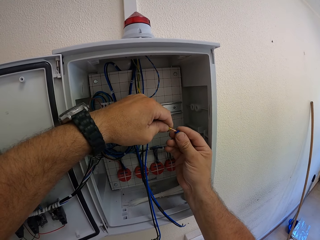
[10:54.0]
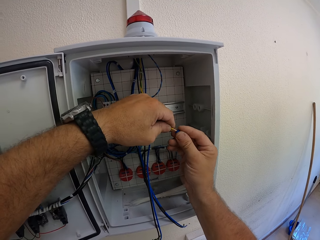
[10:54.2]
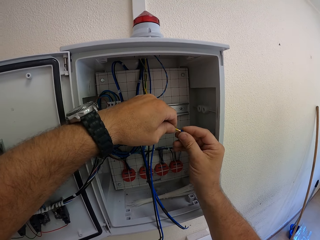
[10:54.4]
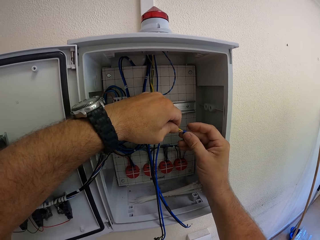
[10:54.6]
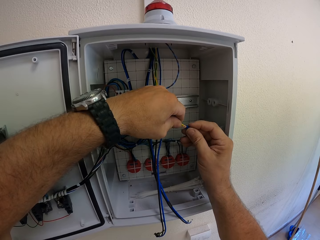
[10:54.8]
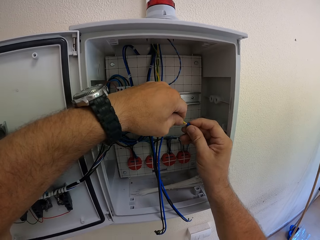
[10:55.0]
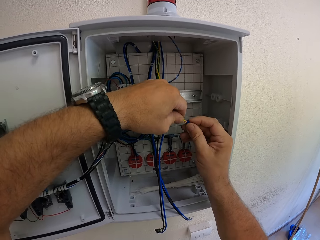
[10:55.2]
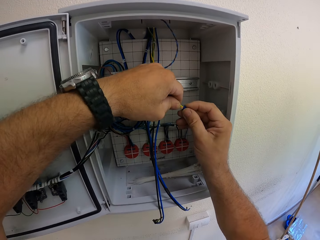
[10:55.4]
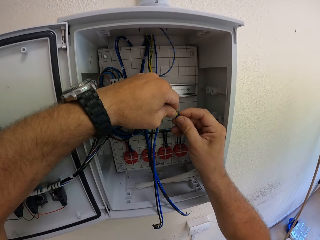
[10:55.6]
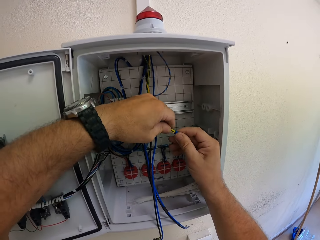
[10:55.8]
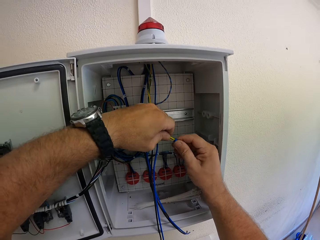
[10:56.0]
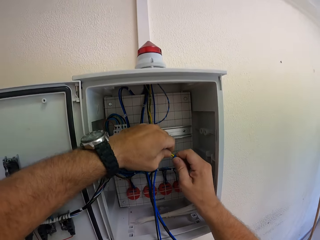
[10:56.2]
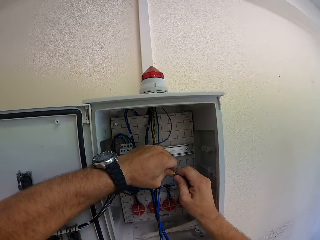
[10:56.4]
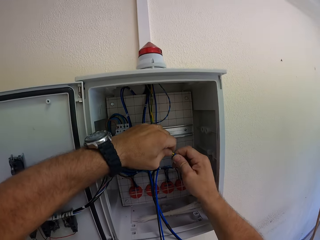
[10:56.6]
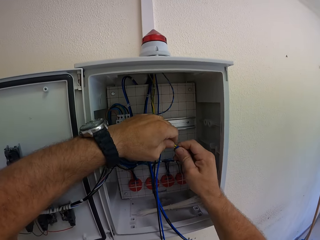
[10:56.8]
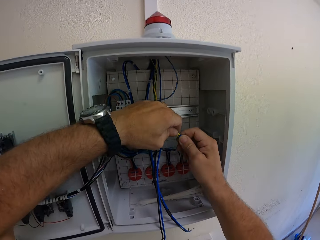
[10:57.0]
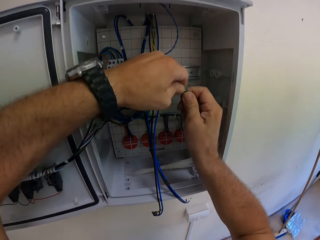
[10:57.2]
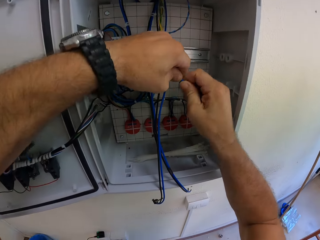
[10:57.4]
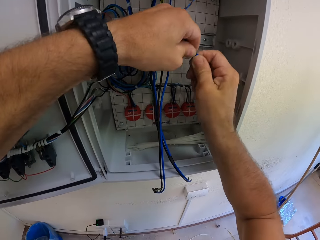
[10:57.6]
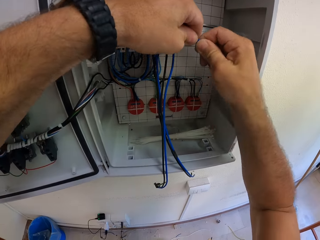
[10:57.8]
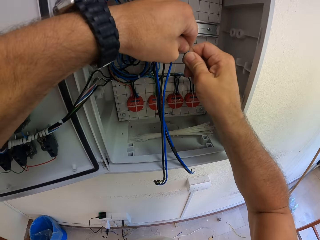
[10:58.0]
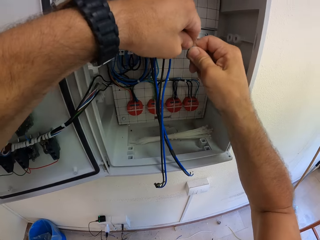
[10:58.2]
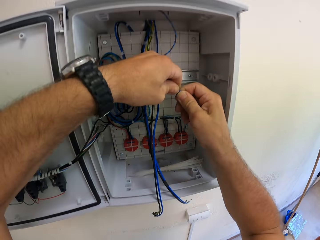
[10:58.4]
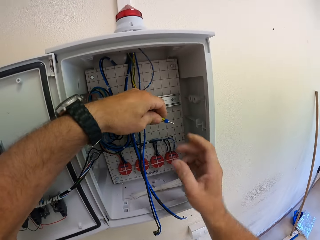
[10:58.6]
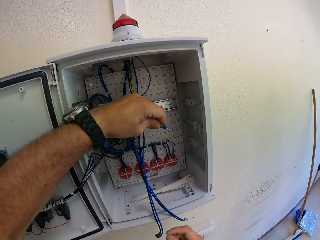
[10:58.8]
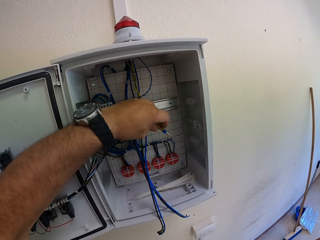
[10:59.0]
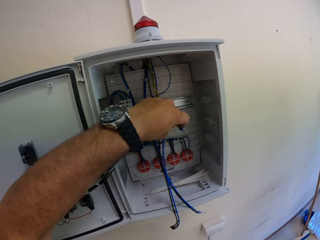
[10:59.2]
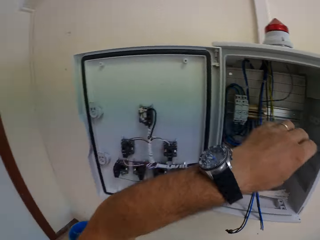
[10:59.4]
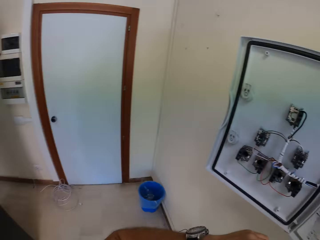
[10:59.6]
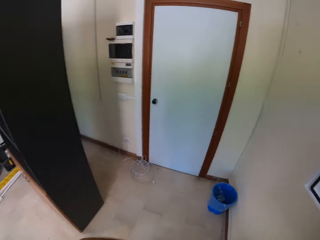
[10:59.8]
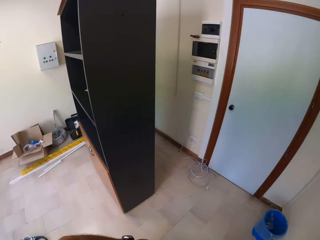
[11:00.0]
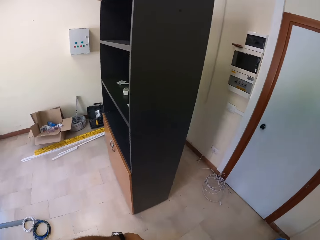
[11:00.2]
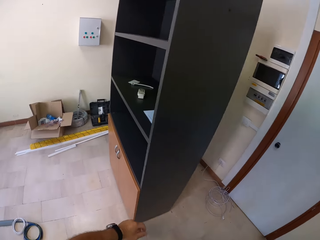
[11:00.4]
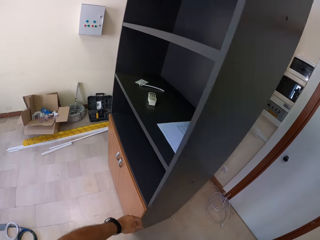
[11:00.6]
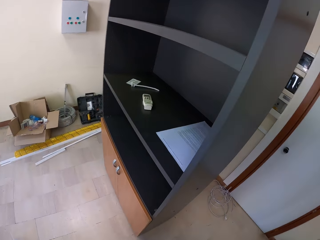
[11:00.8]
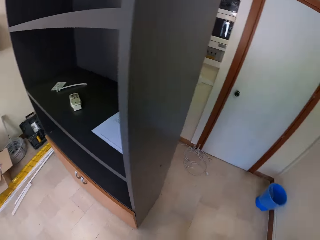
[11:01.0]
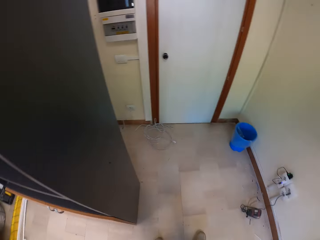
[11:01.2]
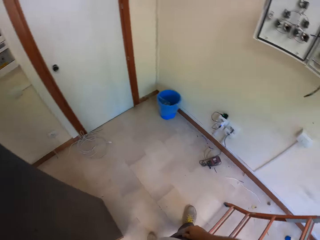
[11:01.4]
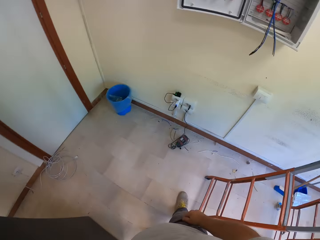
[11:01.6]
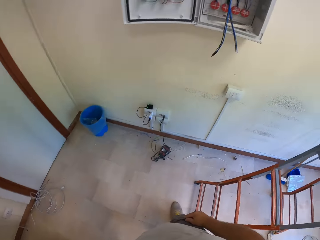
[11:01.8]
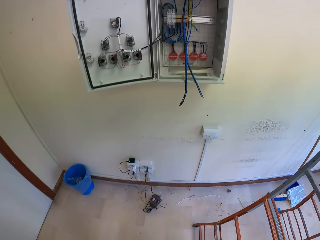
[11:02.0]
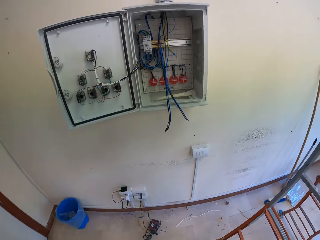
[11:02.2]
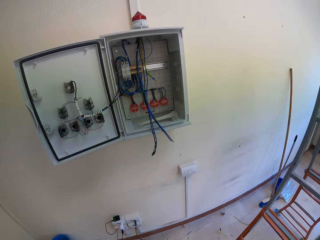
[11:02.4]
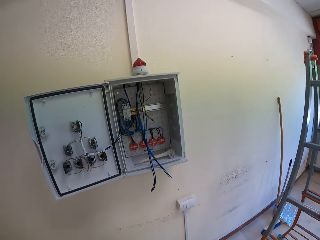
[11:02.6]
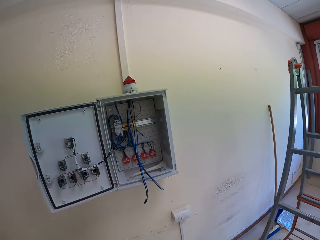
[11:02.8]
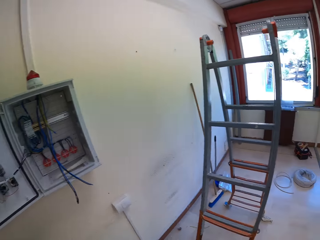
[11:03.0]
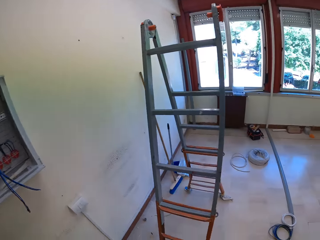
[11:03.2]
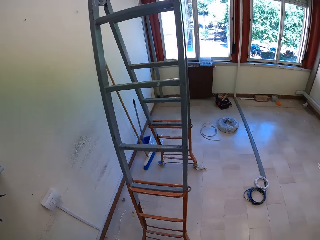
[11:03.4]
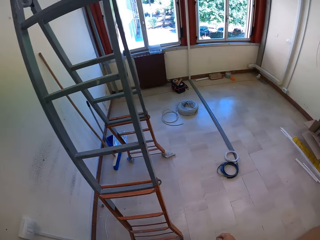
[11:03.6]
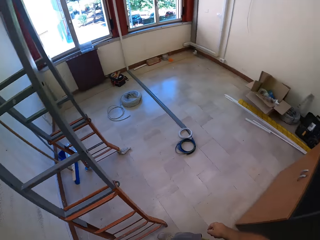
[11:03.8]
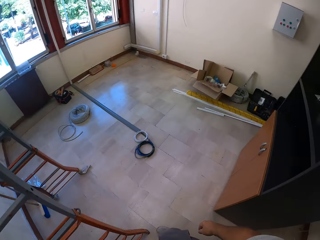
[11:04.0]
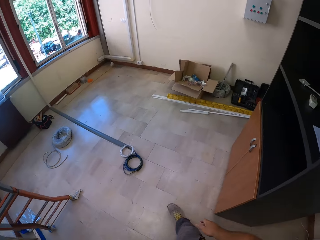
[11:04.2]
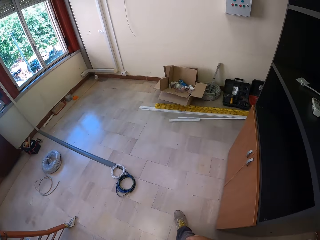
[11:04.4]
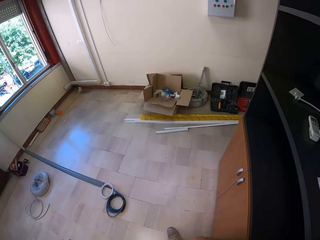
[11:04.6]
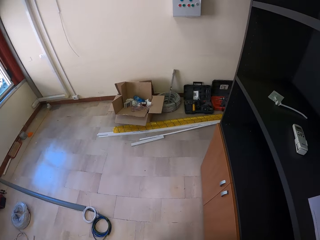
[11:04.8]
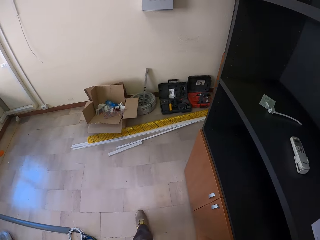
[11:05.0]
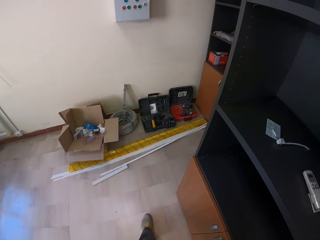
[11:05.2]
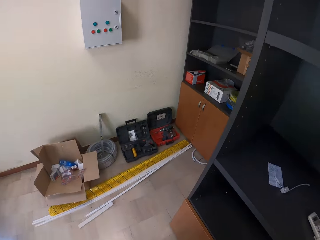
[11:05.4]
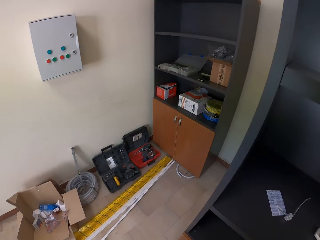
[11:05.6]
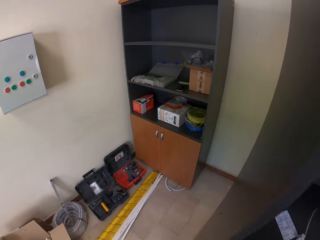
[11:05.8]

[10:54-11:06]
The camera wearer puts the cord terminal at the end of the yellow wires. He removes his hands from the electrical box. He walks around. He turns around in the room for a while.

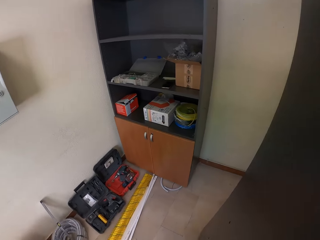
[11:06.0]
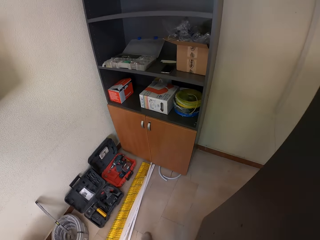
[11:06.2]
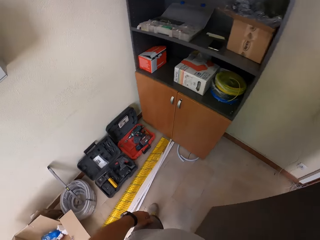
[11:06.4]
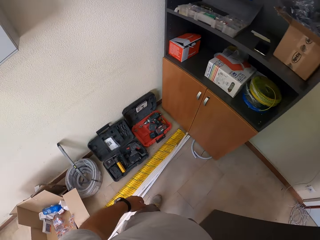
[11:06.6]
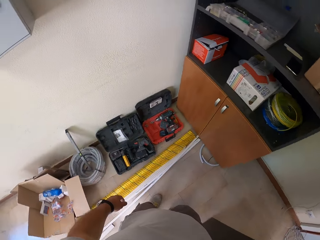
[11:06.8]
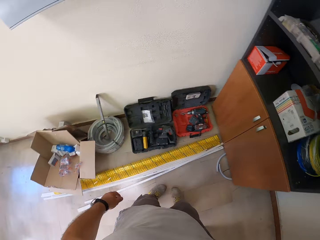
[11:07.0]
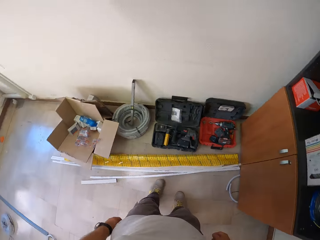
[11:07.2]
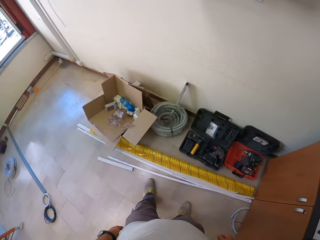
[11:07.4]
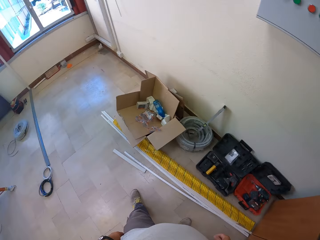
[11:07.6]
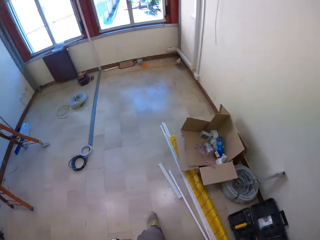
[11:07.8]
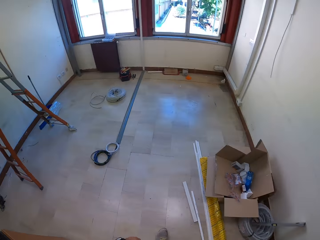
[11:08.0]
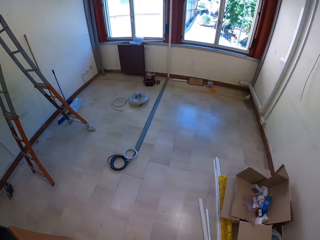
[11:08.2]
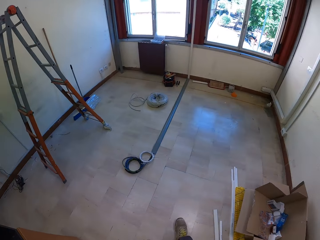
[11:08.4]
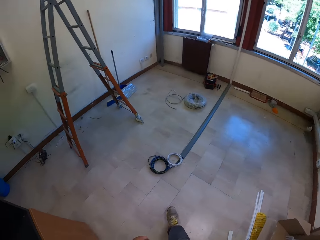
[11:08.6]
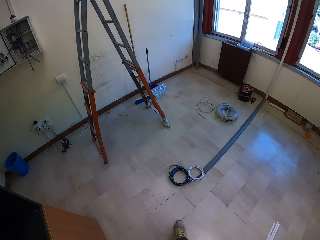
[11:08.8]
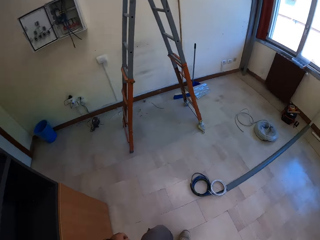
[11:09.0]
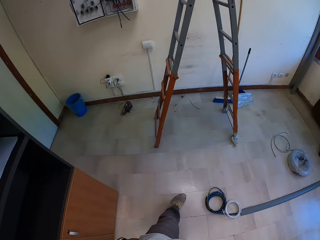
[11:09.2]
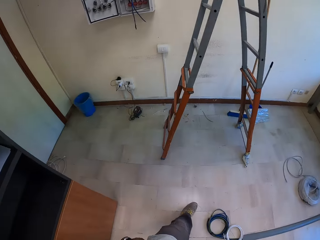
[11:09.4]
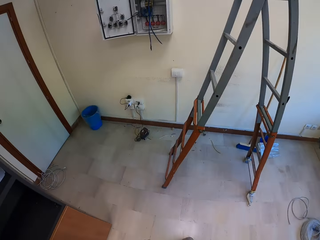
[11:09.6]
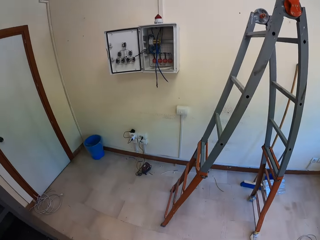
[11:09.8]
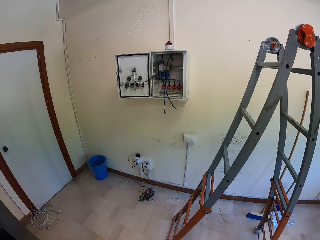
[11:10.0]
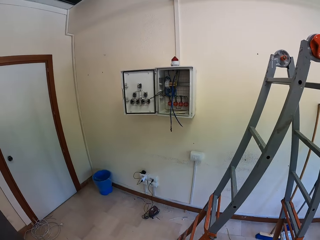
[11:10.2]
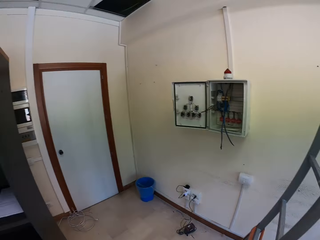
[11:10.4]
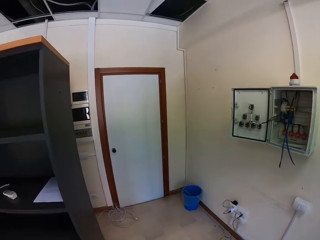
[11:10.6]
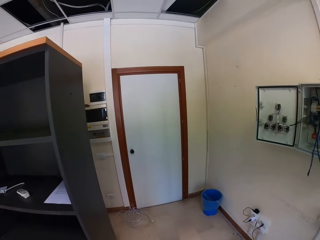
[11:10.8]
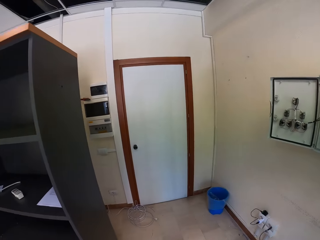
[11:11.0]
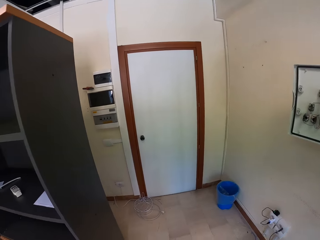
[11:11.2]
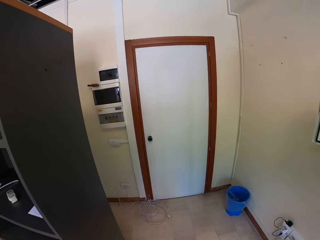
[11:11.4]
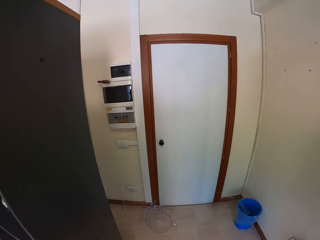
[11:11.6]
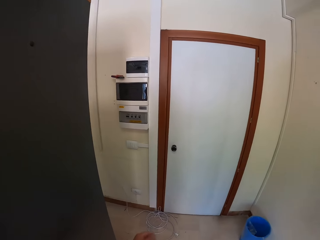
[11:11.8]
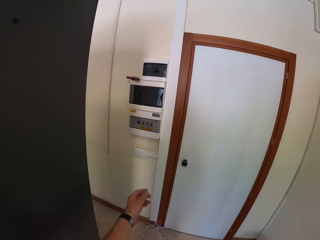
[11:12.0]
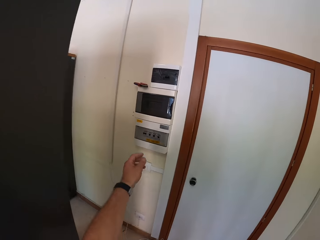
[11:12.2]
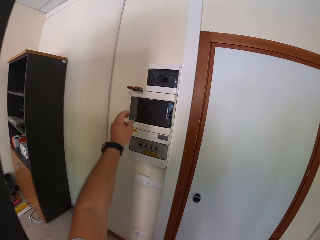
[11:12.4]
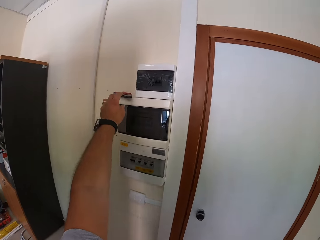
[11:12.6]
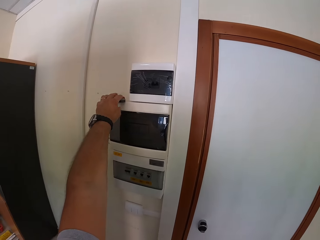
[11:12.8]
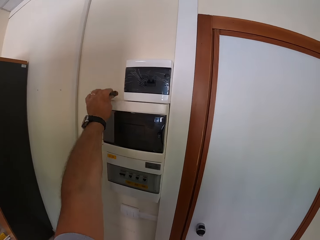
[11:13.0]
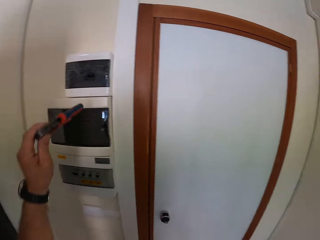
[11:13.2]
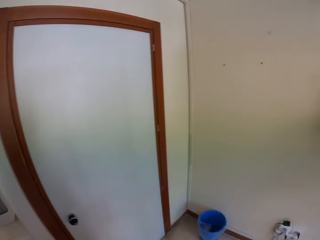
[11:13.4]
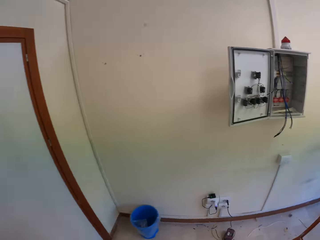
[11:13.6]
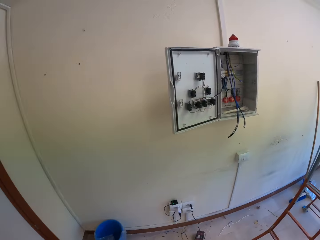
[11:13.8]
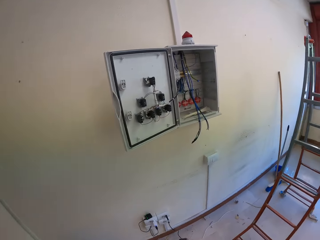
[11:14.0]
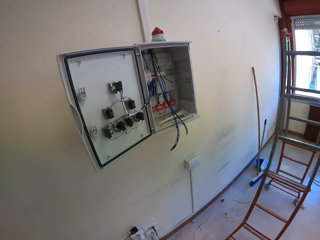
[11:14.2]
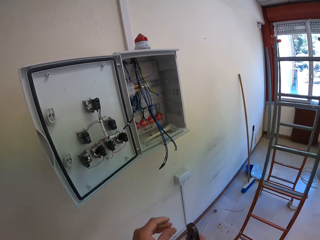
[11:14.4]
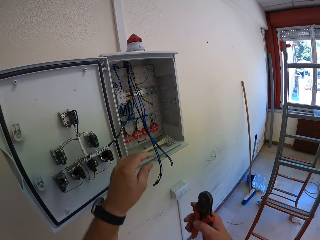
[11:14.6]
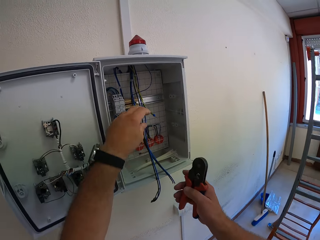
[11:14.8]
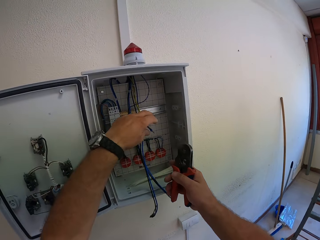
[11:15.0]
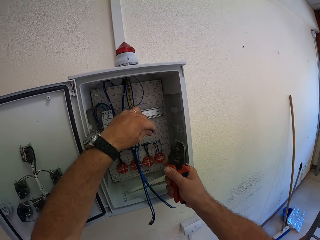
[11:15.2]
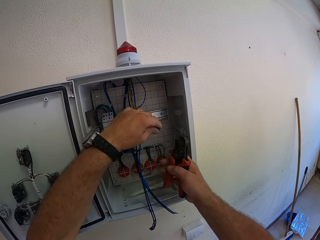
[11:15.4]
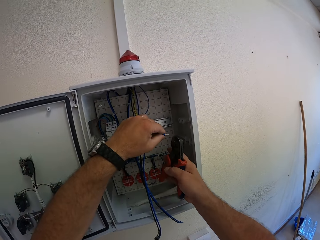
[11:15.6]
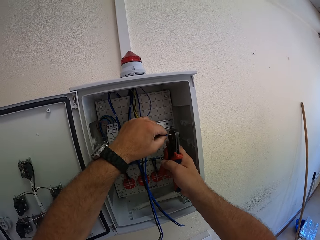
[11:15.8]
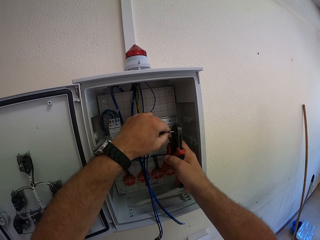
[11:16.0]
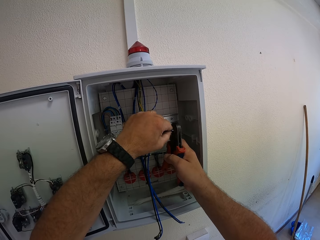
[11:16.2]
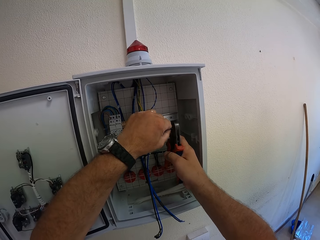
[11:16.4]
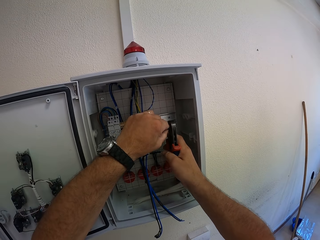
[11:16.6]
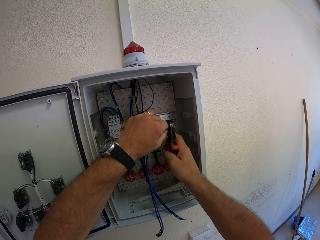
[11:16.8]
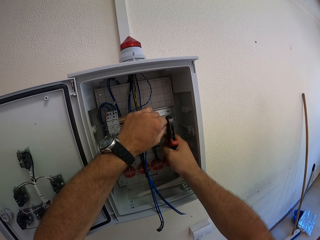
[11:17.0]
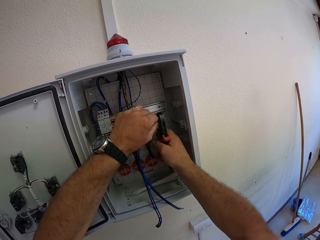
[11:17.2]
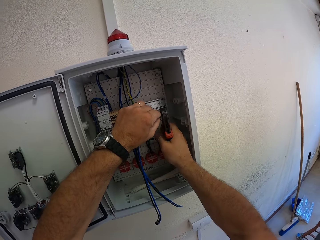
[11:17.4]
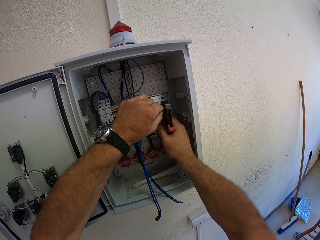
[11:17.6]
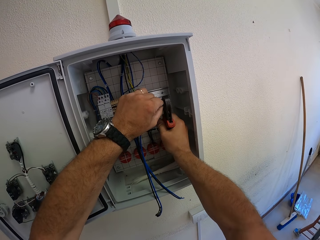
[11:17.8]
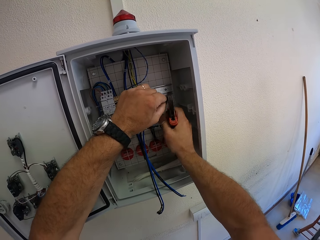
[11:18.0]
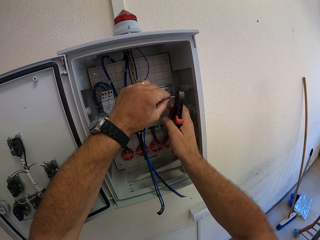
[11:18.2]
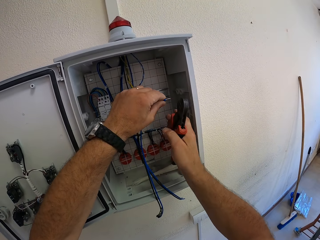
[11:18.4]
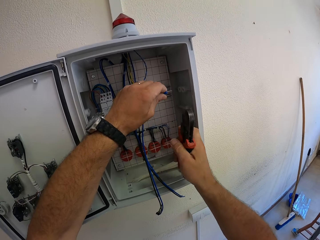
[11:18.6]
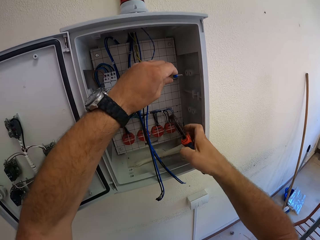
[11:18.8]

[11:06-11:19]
The camera wearer walks towards another electrical board. They pick up cable strippers or a cable cutter in the electrical box. They walk back to the first electrical box. They hold the wire in the electrical box. They cut the cables from the electrical box. They press the cord terminal with the cable cutter.
